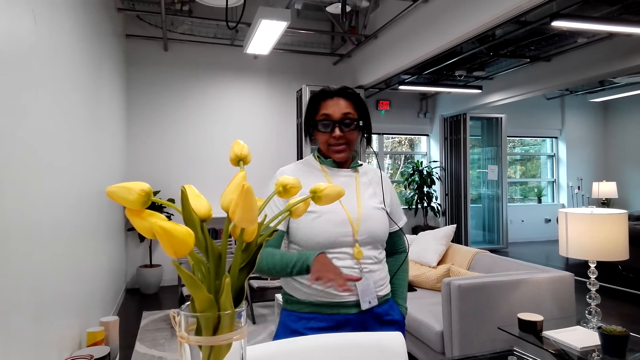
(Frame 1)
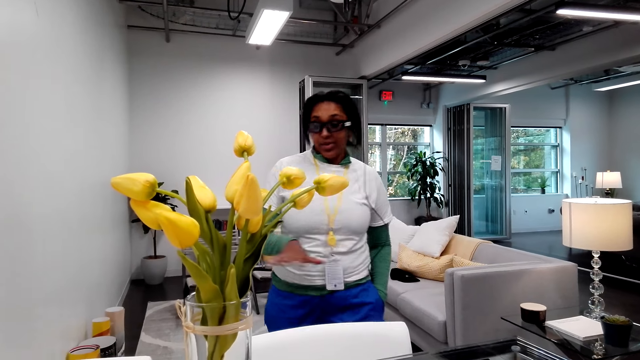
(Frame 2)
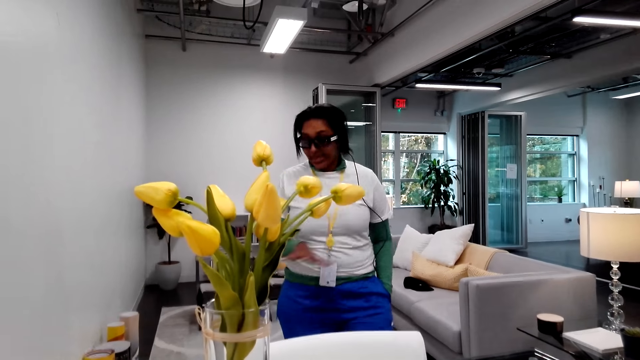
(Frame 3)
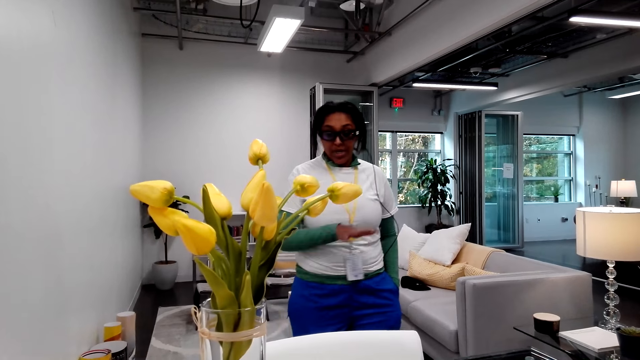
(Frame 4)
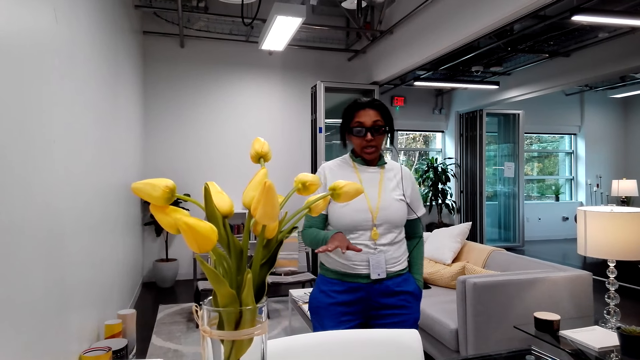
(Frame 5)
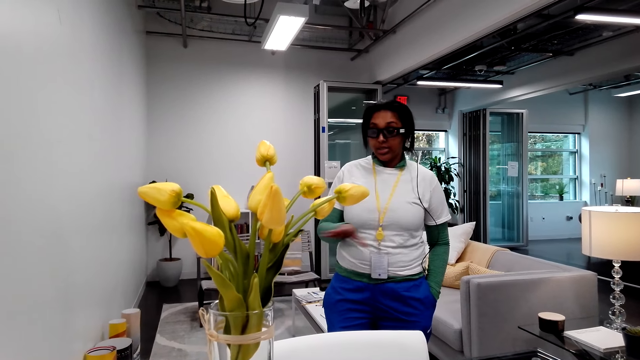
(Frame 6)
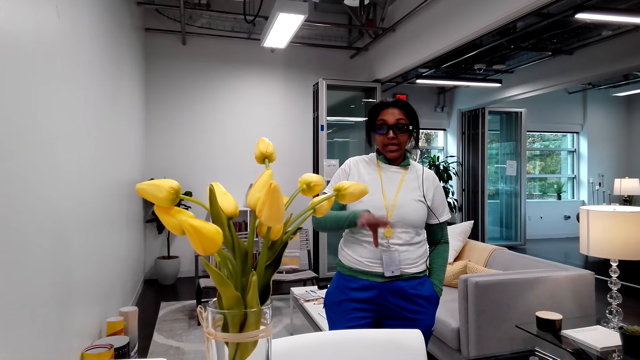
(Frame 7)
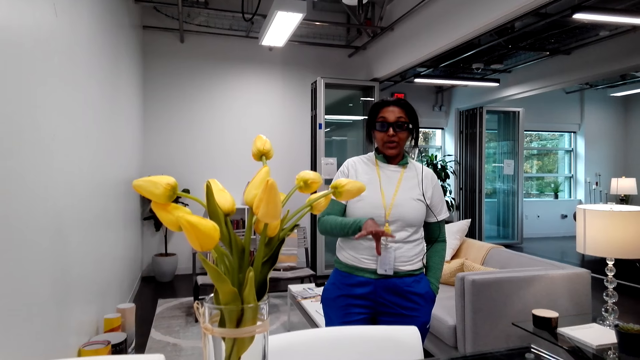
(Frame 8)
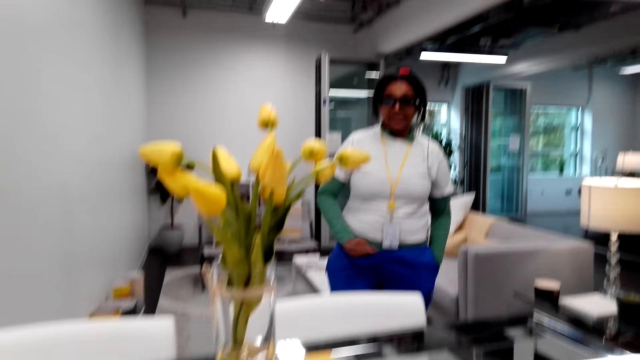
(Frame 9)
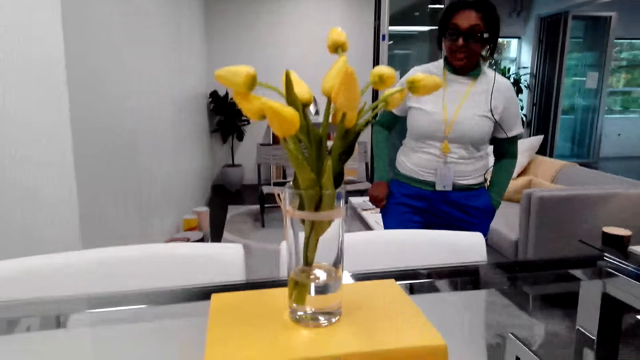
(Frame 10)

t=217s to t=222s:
A woman makes a hand gesture.

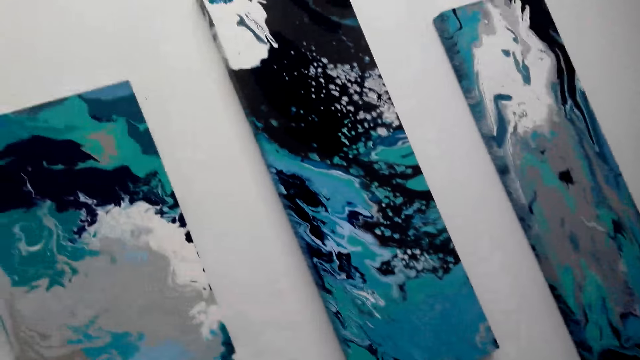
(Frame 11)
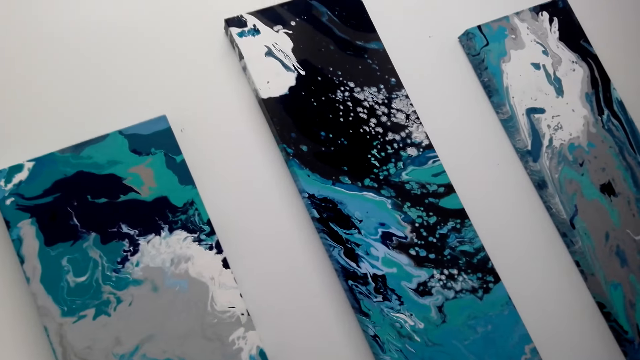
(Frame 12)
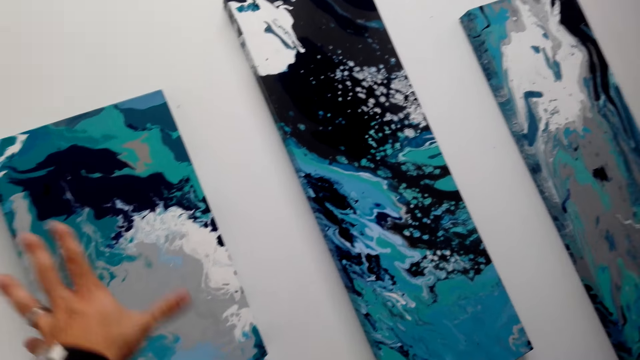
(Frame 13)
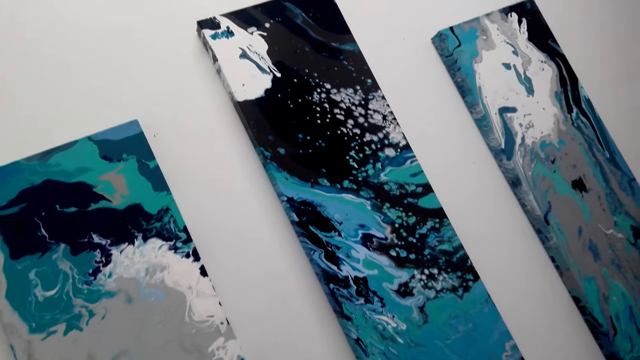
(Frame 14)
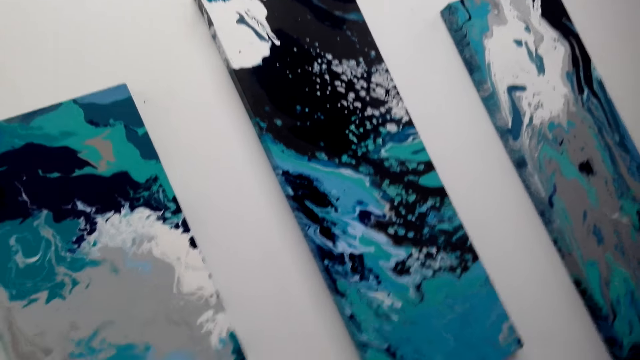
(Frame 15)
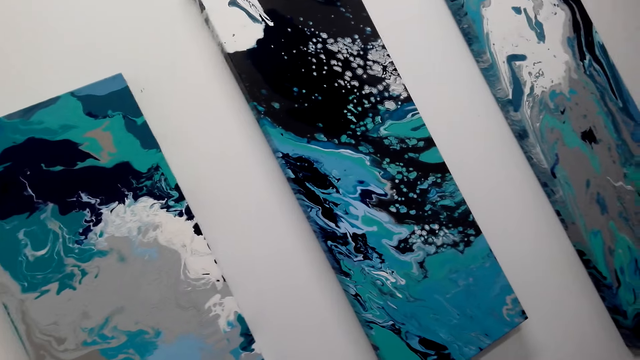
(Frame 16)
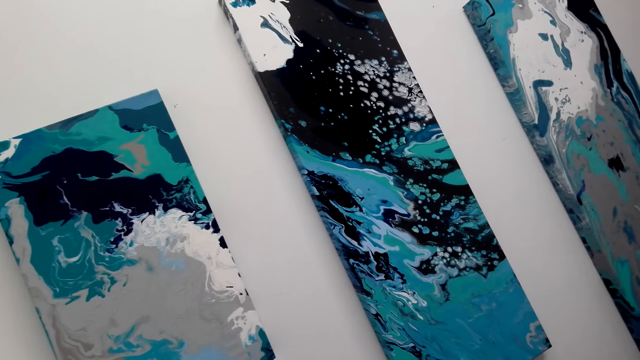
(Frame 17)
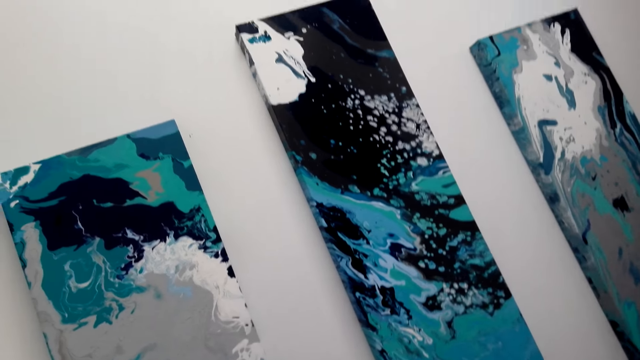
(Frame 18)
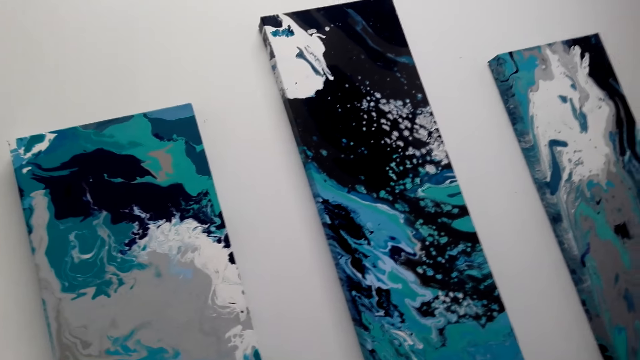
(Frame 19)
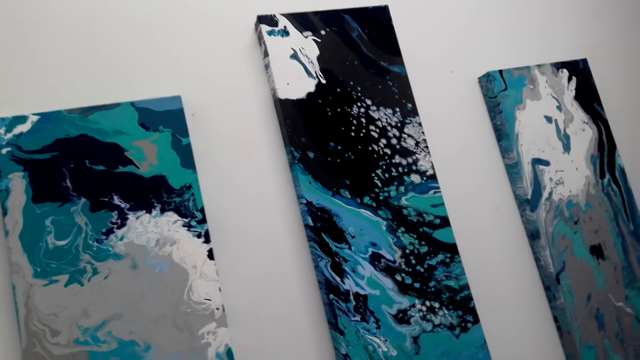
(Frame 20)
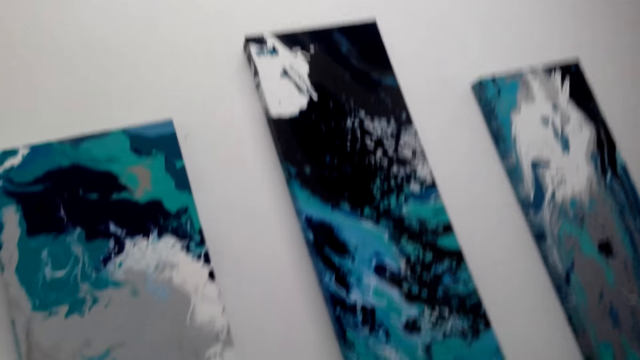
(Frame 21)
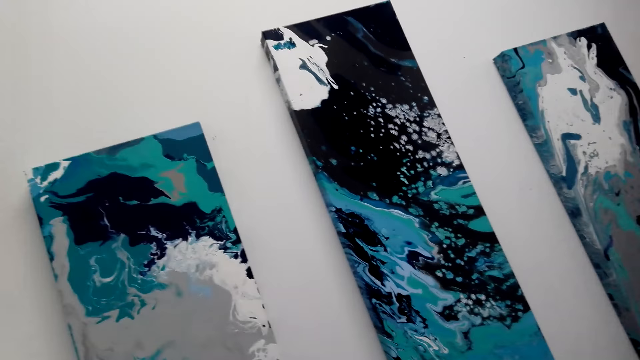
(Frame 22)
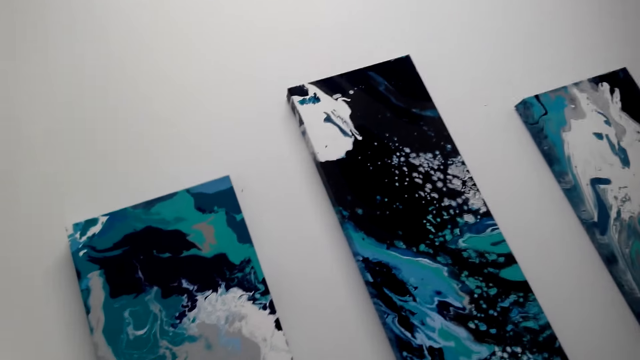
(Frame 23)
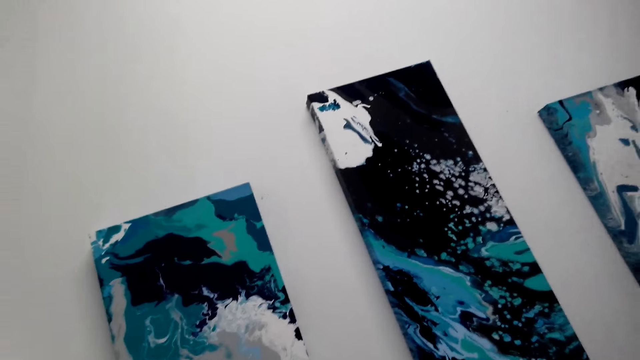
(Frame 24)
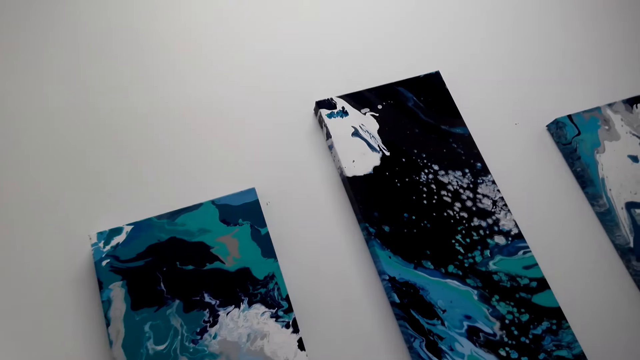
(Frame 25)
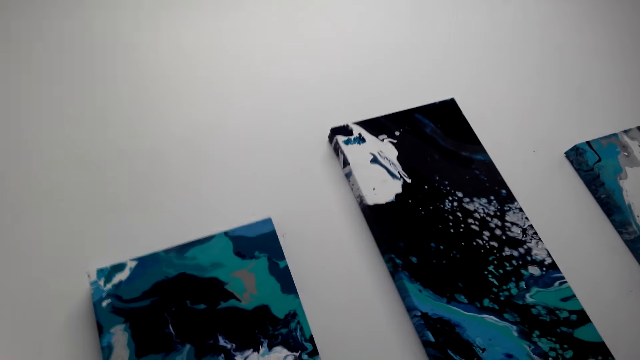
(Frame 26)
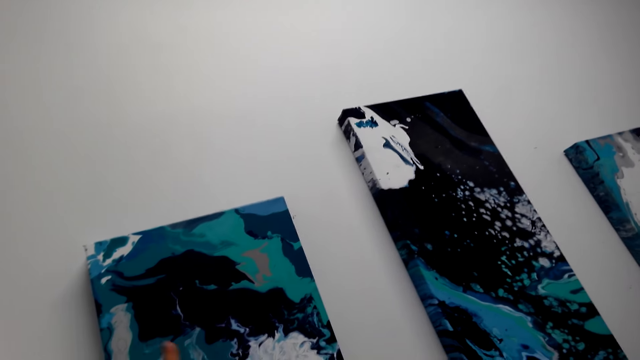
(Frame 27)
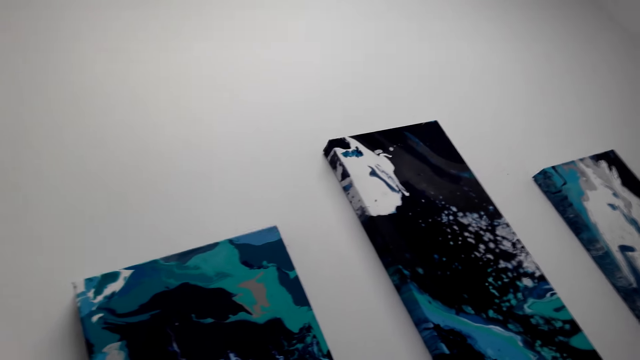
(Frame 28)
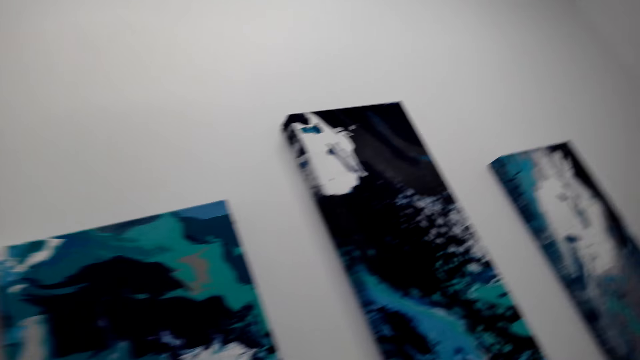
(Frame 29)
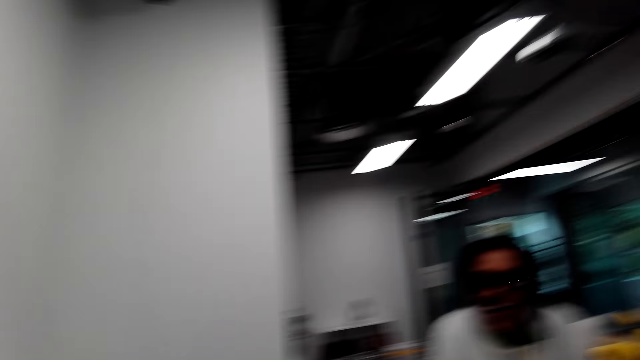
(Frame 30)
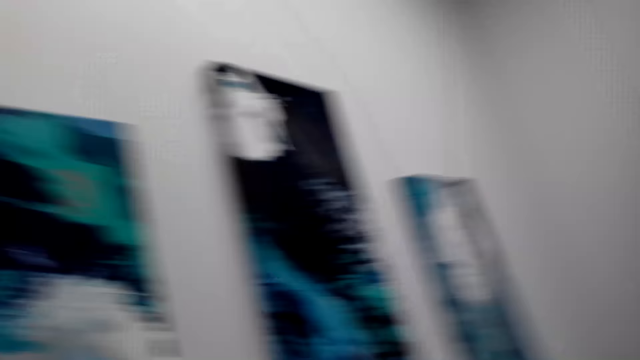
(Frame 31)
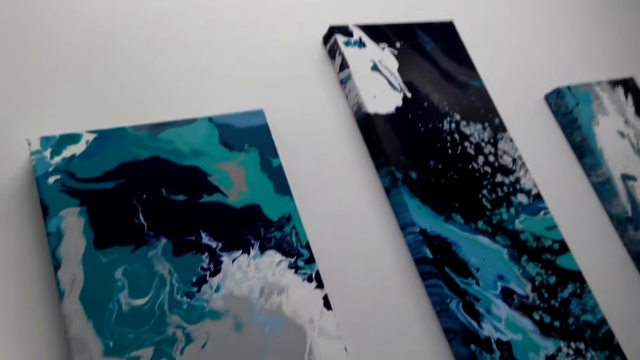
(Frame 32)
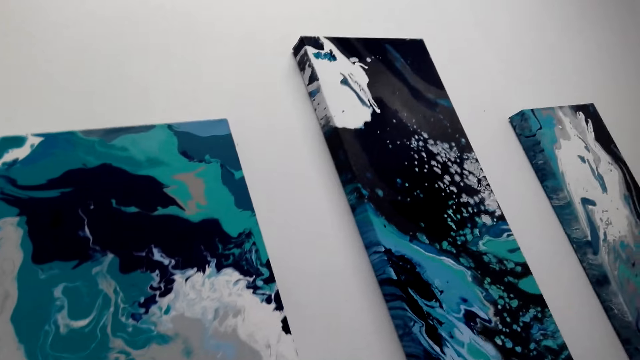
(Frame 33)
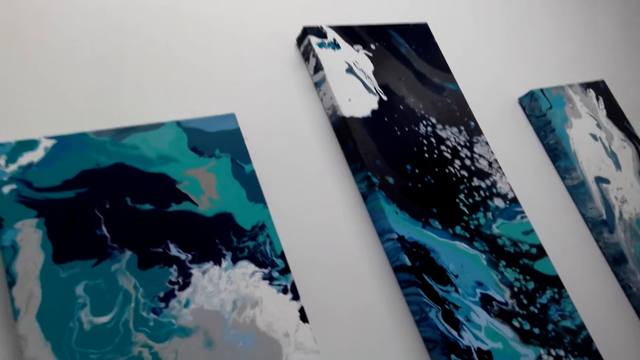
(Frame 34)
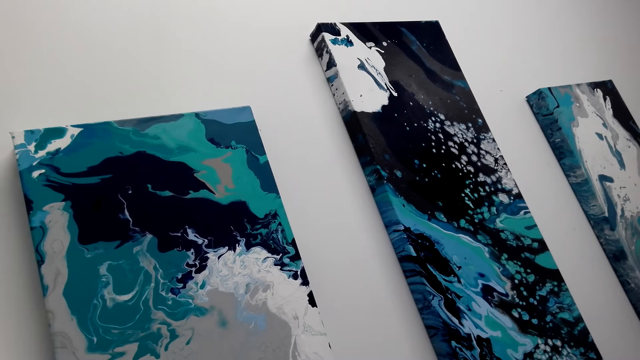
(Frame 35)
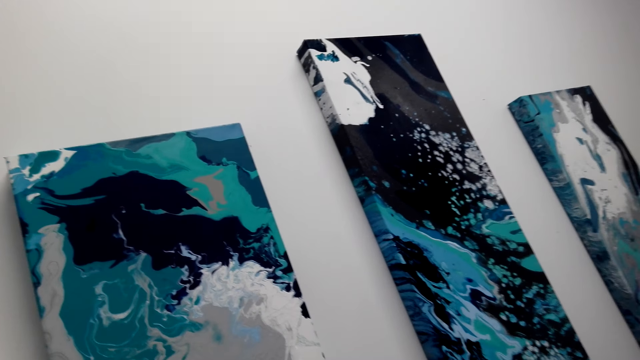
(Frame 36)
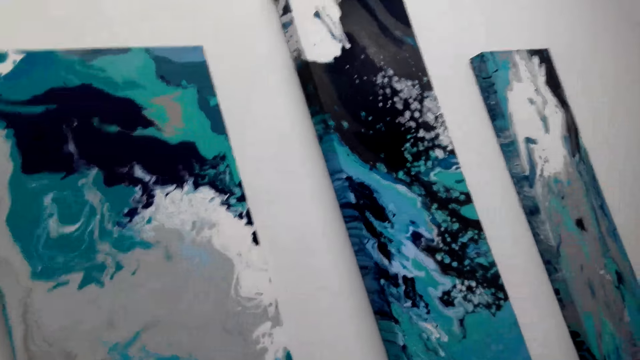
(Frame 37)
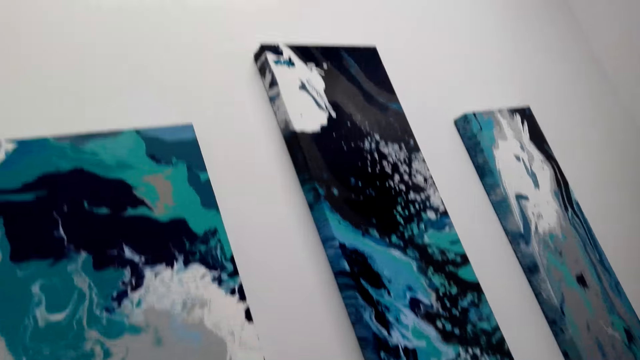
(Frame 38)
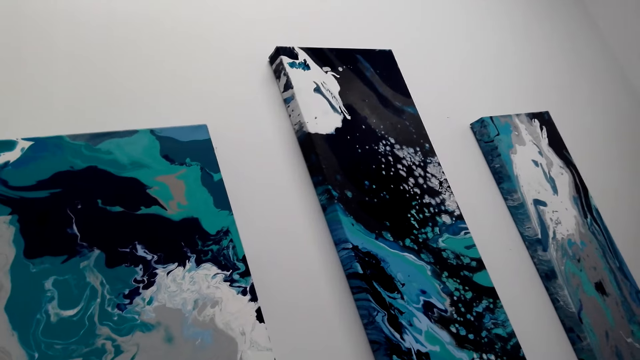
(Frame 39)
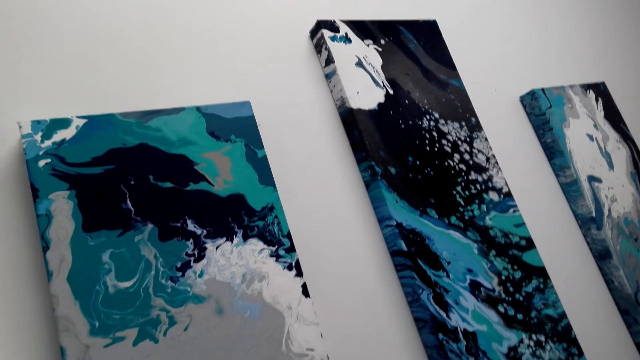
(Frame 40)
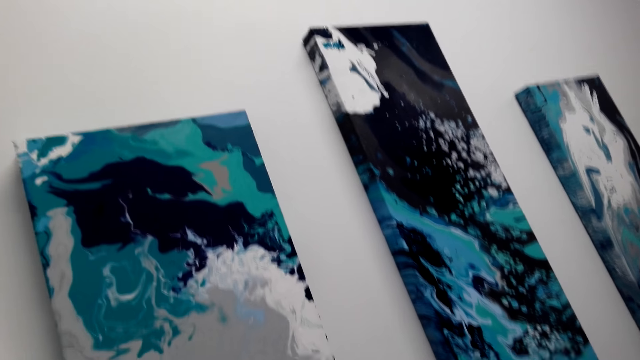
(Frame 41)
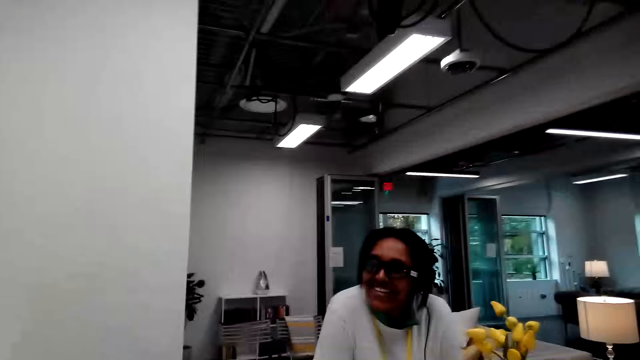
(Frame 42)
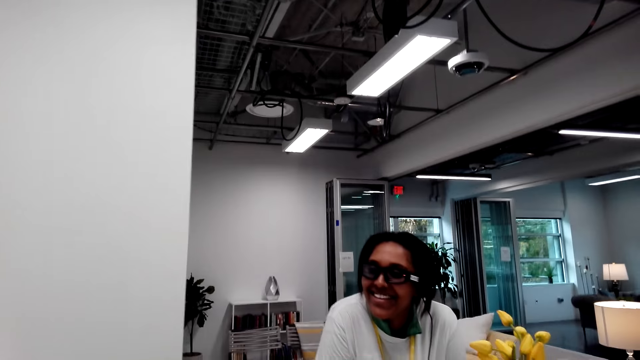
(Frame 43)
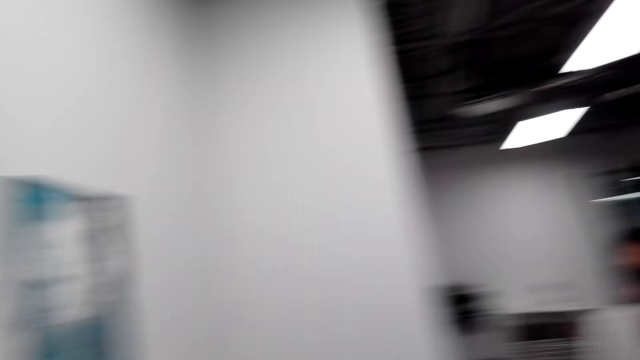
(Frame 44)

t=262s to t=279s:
The camera wearer makes a hand gesture.
